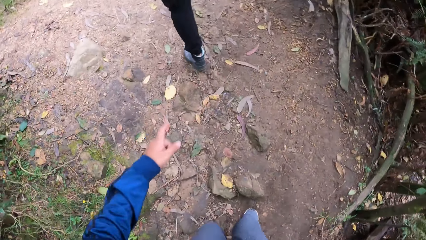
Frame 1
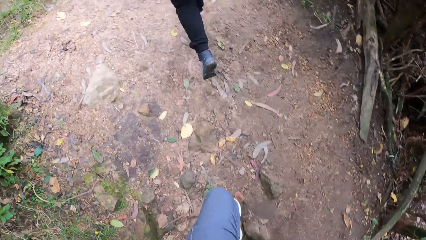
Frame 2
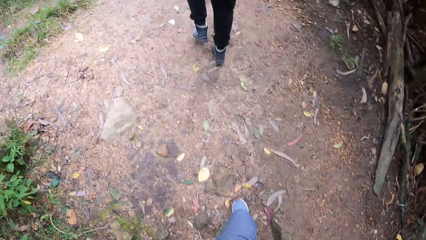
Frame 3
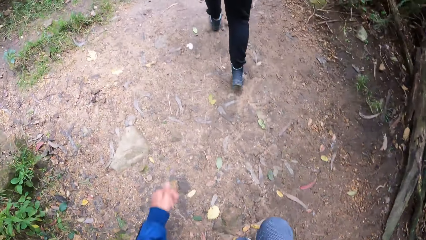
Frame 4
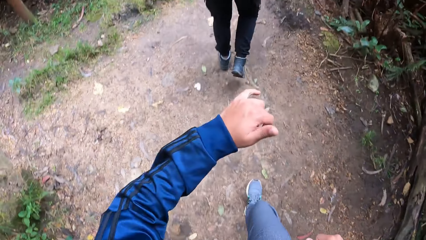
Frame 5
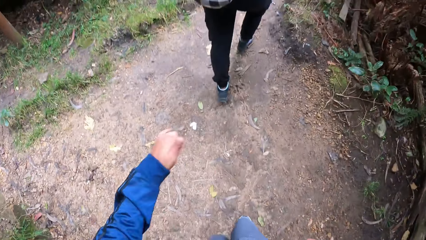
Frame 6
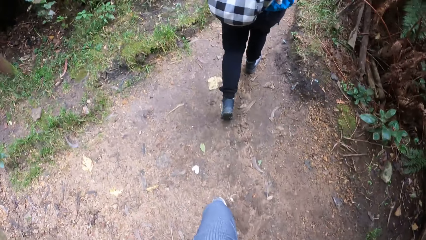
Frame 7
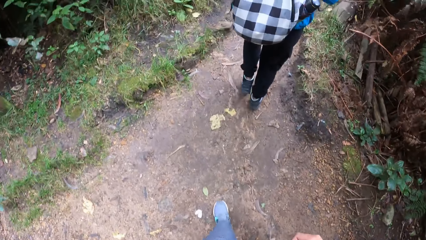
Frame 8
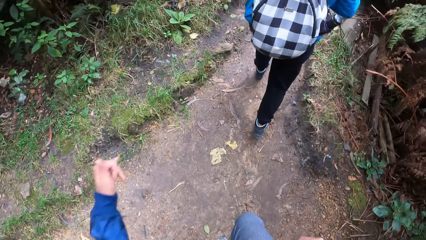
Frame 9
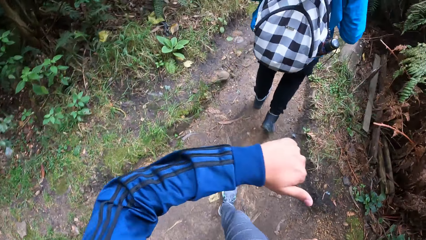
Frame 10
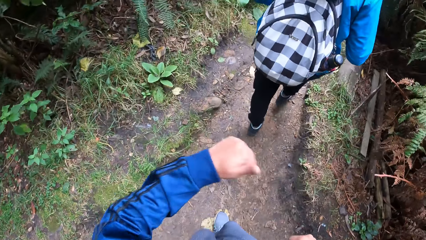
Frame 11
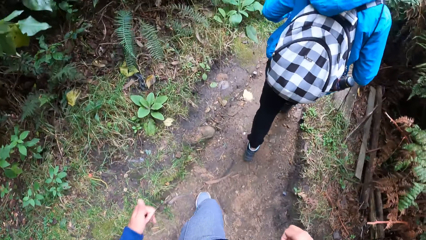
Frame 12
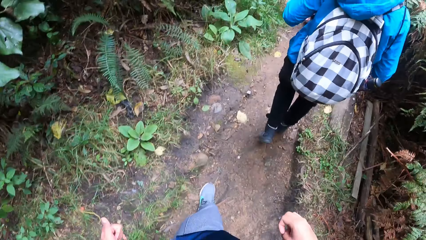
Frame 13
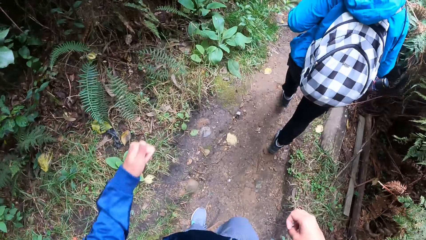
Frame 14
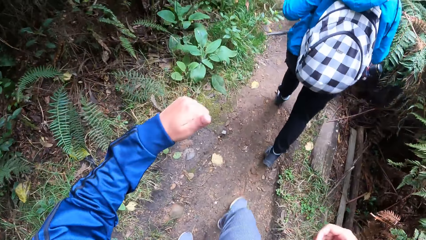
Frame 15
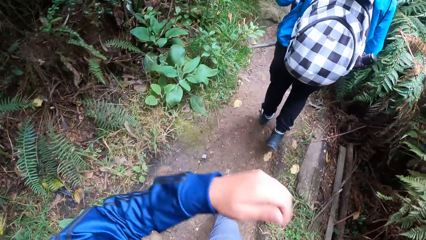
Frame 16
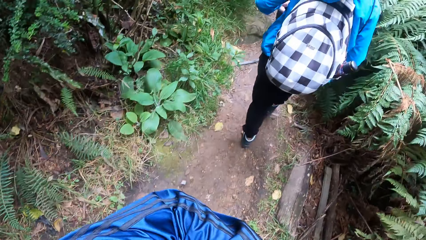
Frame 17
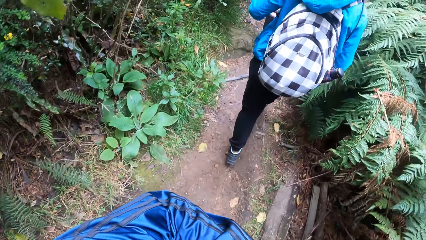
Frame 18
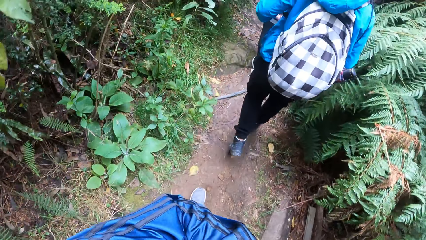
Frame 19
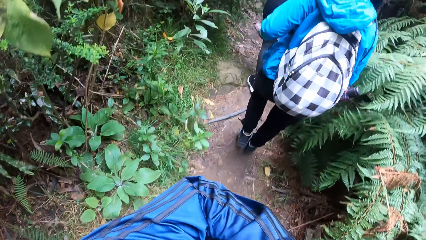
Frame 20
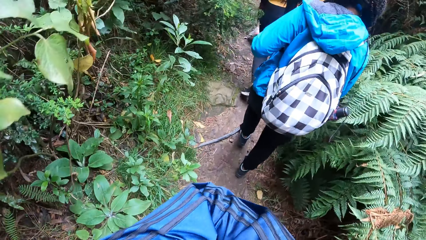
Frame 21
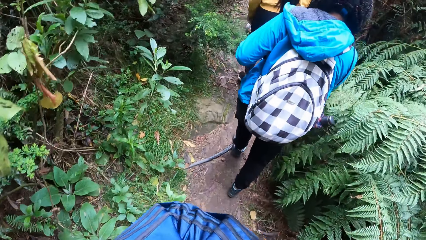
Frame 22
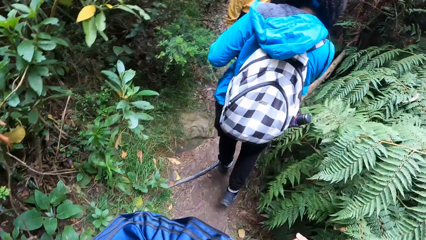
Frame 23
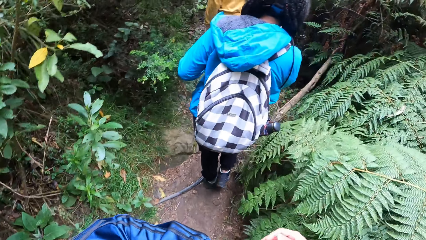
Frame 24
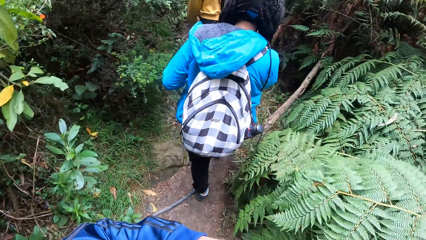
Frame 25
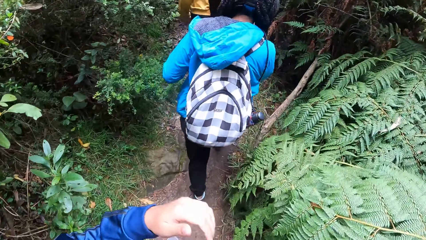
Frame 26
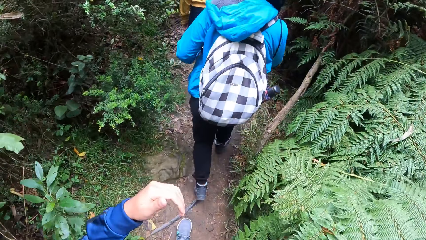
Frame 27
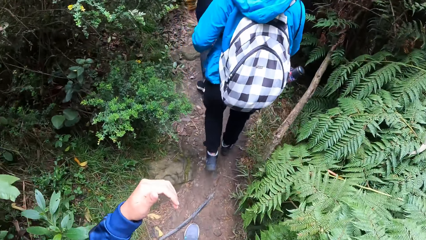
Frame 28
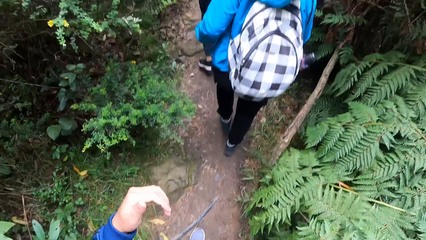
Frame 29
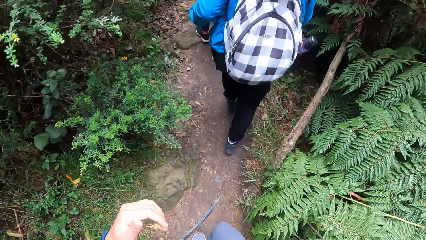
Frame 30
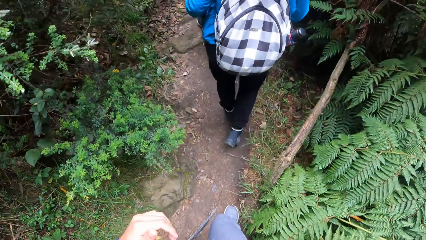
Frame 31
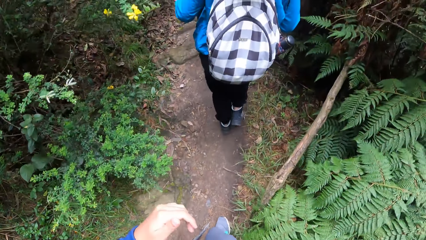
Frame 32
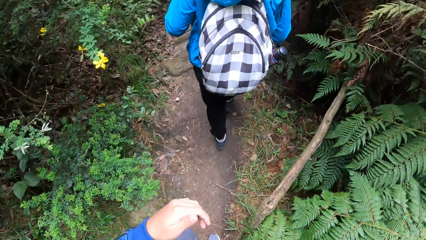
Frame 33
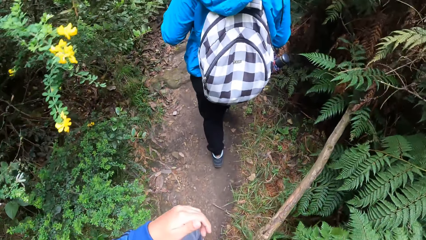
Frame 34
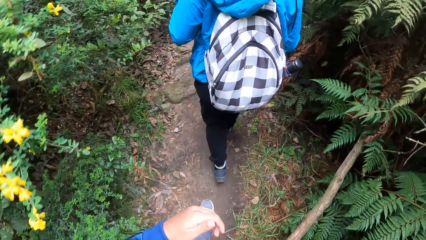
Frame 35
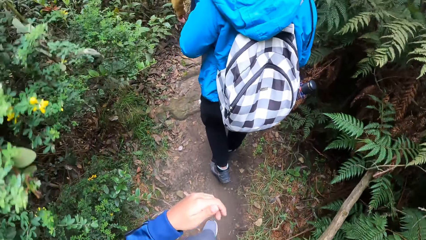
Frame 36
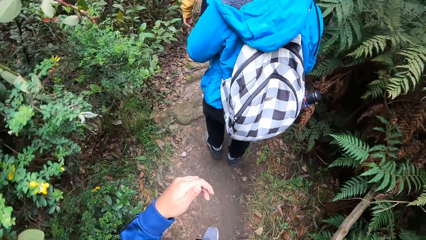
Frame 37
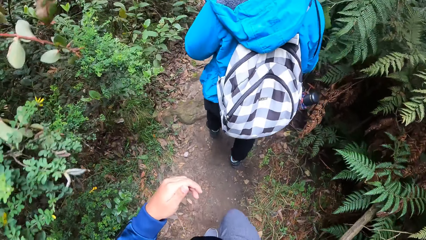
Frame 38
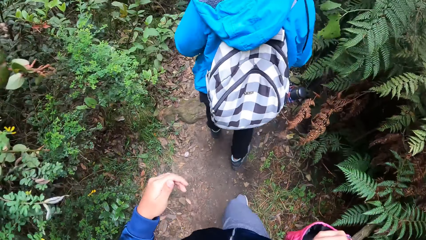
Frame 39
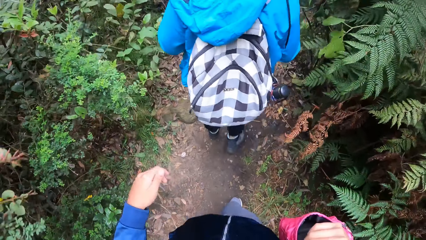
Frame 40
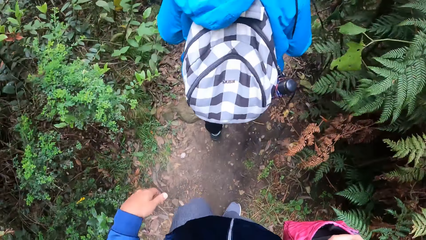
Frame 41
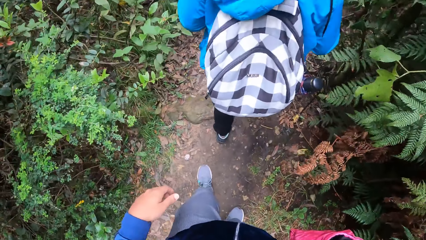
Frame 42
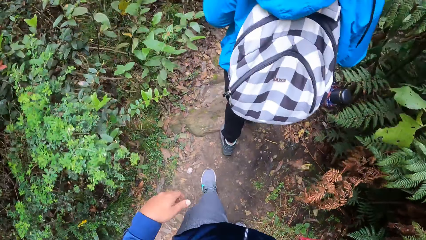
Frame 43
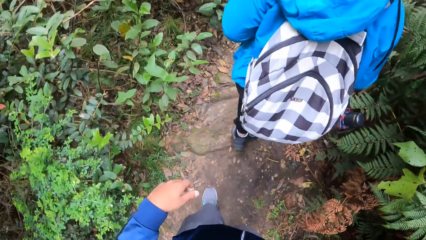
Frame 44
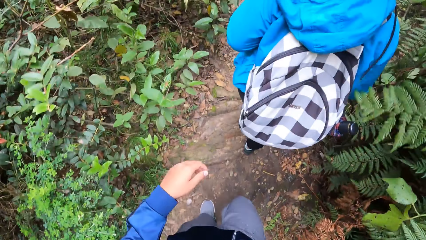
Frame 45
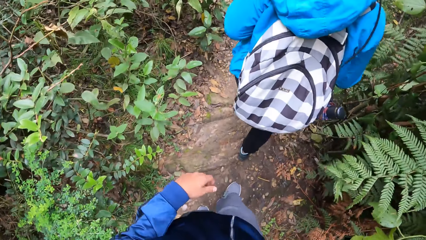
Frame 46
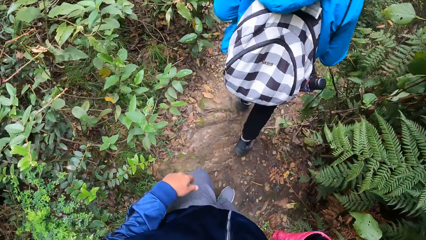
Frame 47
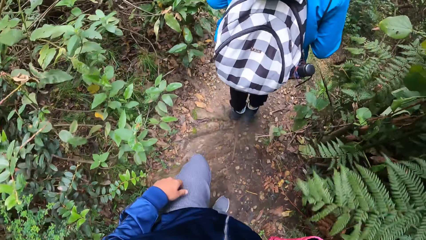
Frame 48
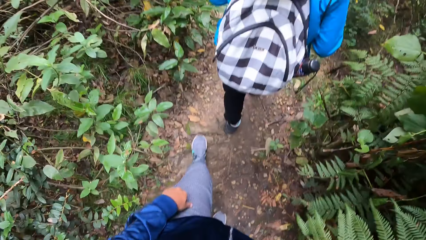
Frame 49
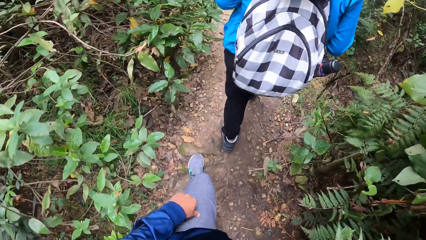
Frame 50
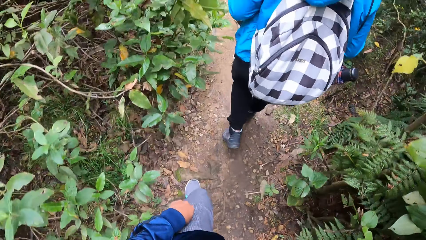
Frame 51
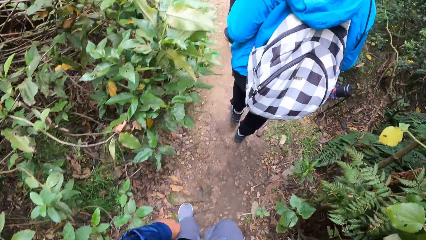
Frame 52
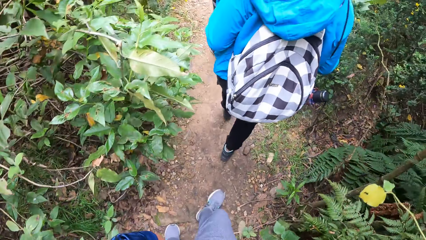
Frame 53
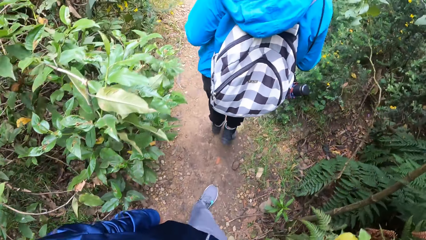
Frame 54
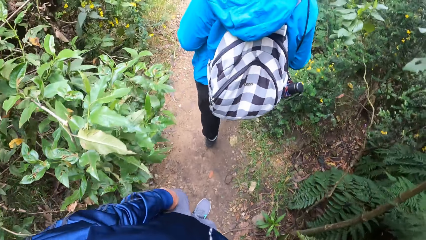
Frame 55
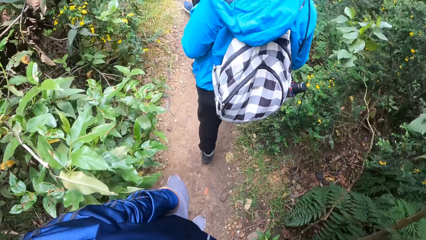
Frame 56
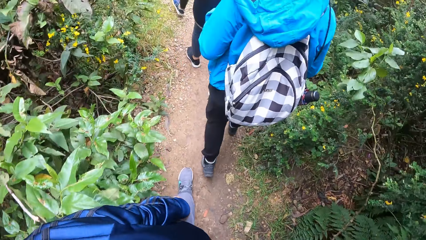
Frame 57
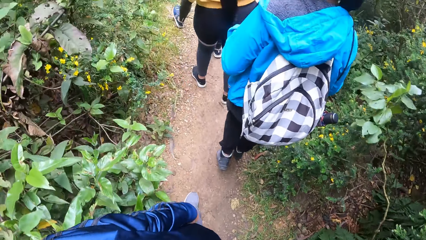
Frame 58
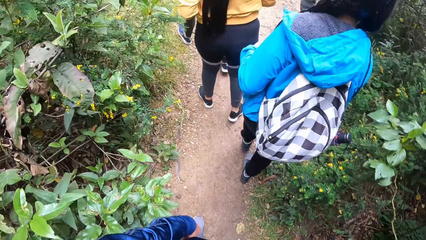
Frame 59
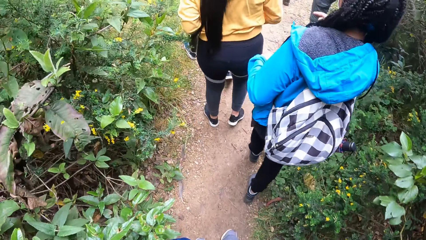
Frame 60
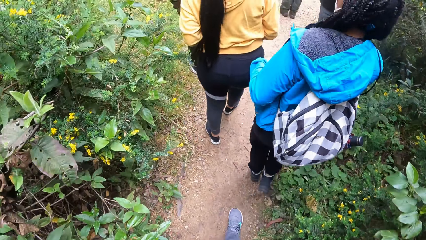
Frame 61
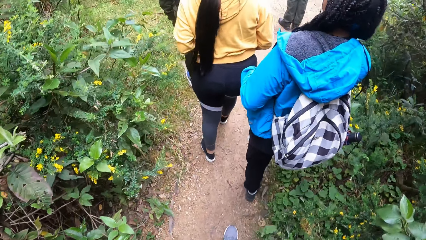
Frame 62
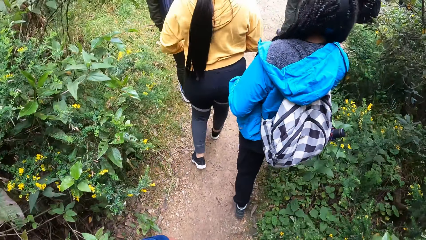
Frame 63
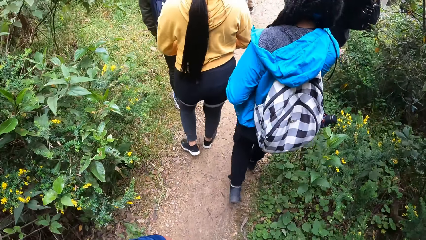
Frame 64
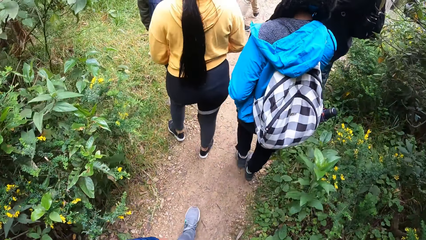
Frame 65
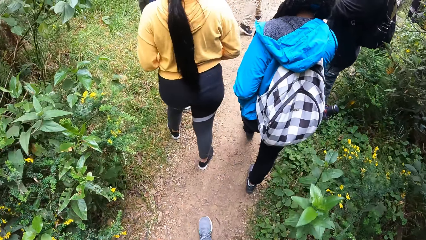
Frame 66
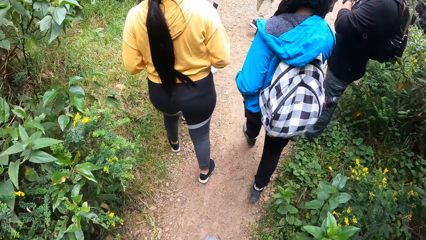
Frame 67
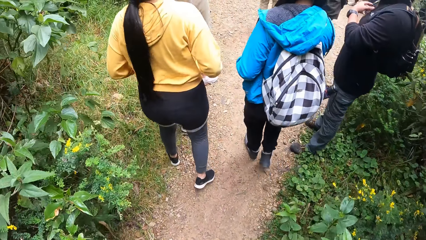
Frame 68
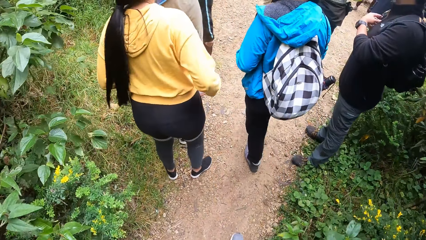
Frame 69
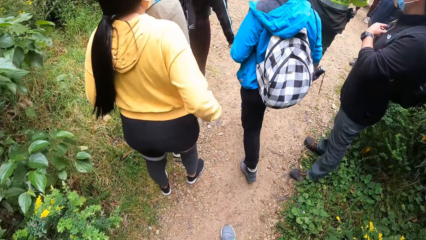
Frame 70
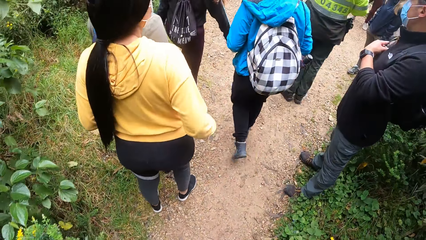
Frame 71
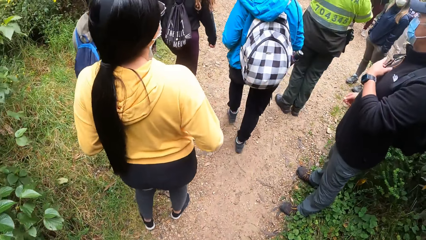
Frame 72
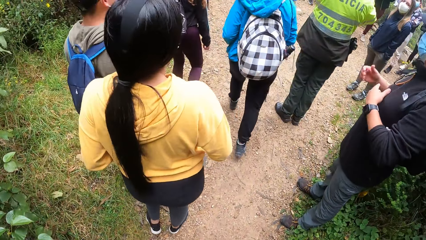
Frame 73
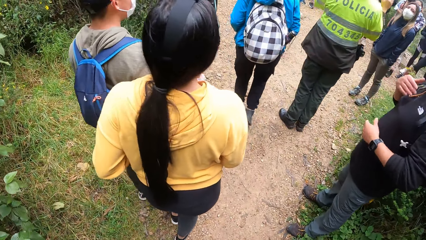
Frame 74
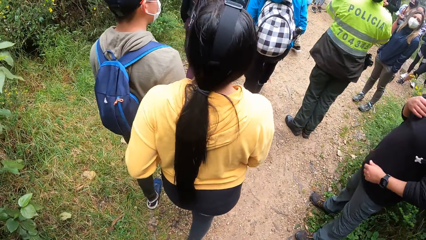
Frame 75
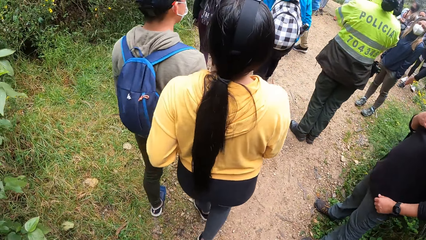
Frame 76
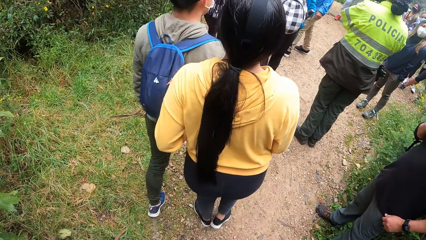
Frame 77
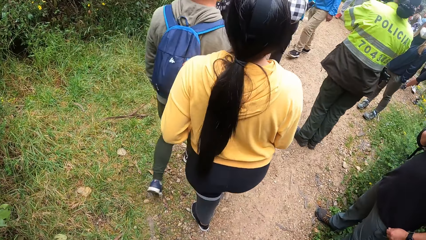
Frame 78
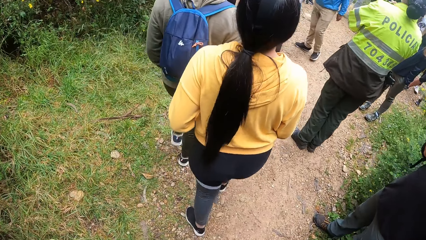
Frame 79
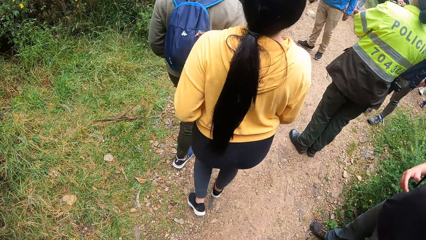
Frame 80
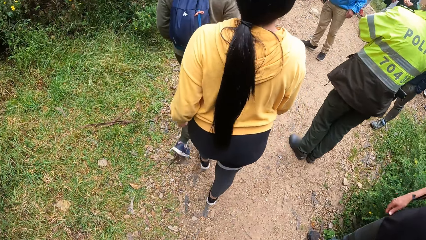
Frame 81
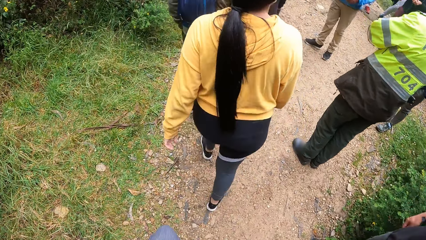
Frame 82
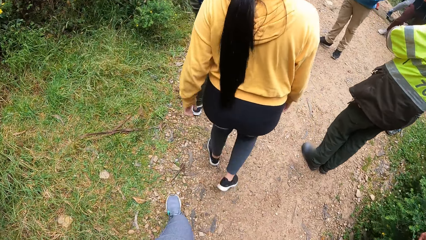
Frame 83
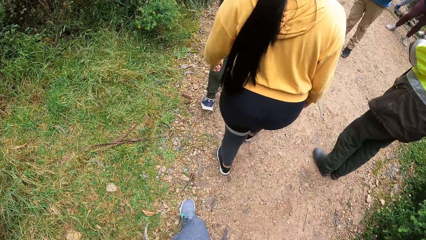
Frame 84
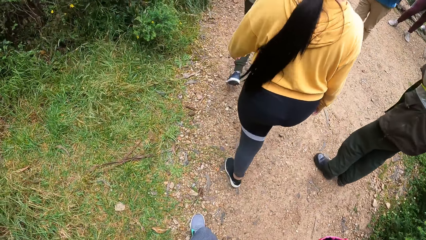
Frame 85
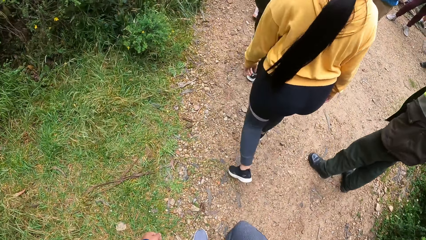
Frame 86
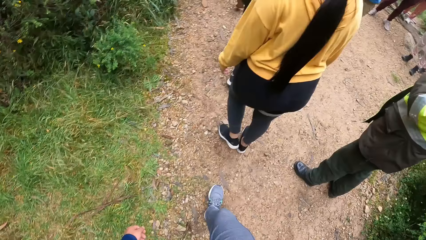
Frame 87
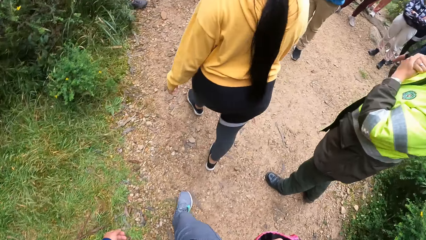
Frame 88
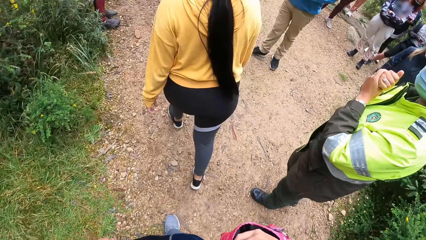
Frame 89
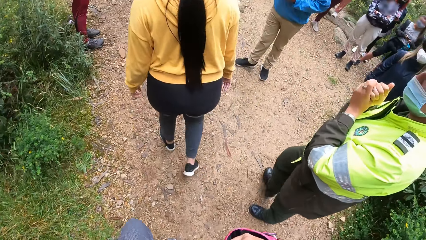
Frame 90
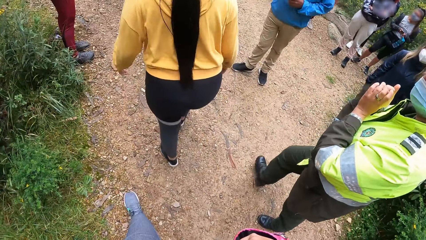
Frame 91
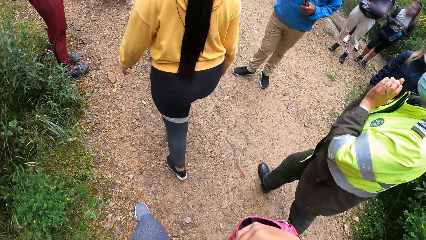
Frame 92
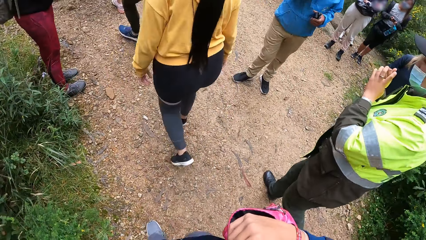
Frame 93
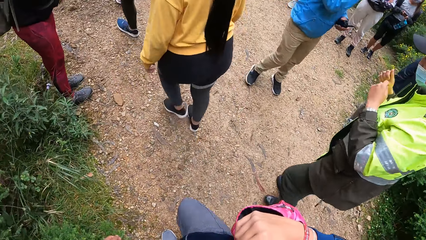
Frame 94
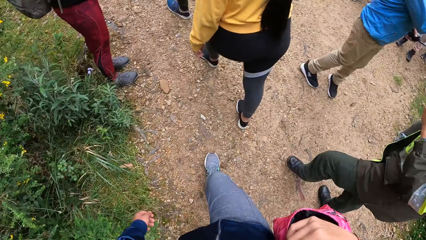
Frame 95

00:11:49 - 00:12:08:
A woman walks. The camera wearer moves a hand. The woman walks. Another woman walks. A man walks.
